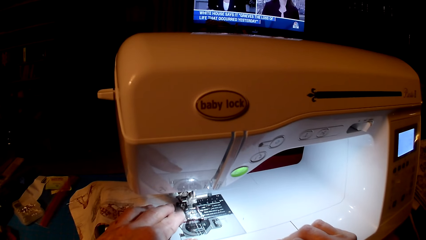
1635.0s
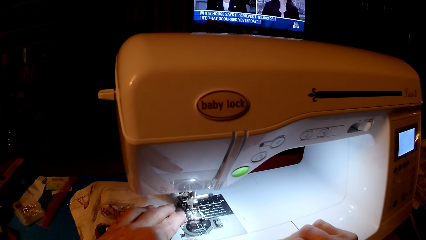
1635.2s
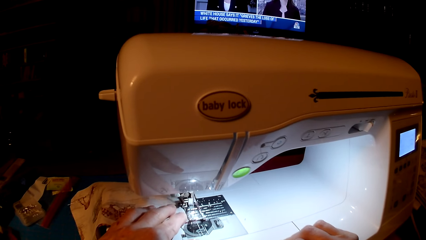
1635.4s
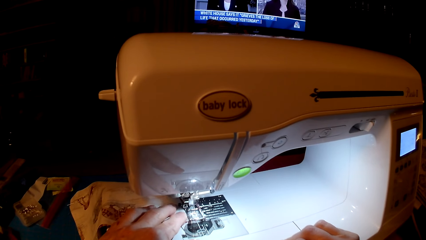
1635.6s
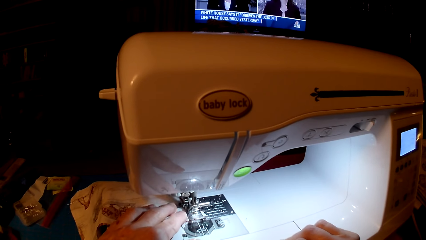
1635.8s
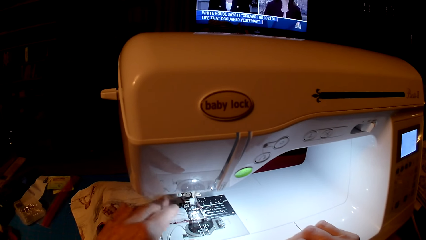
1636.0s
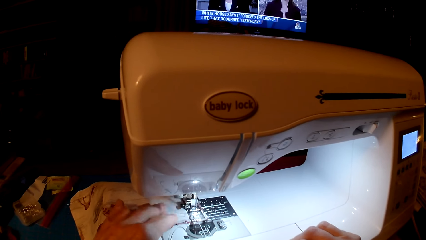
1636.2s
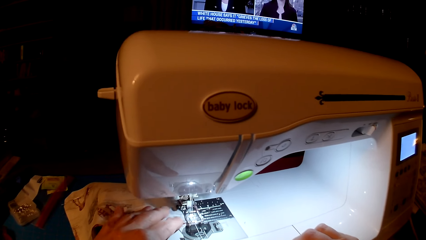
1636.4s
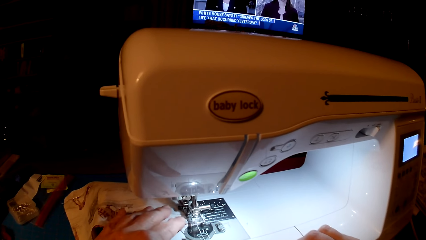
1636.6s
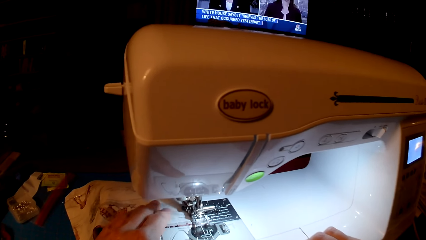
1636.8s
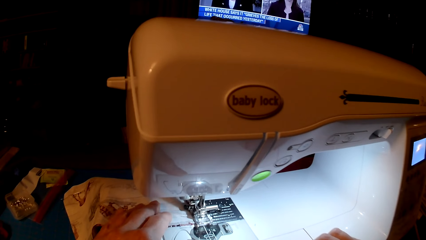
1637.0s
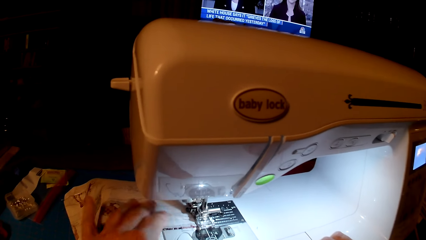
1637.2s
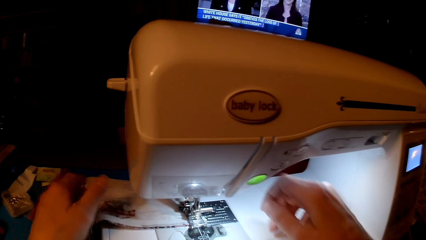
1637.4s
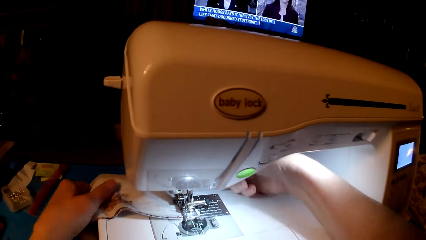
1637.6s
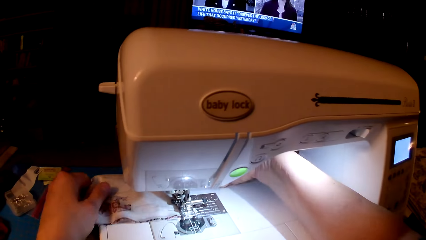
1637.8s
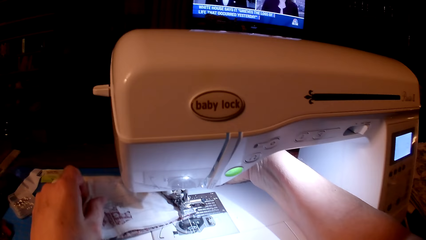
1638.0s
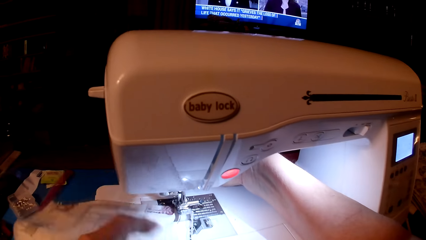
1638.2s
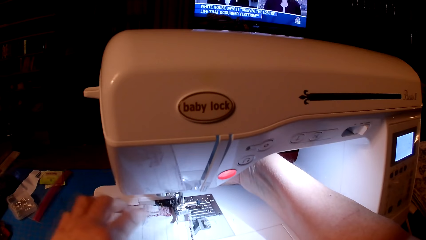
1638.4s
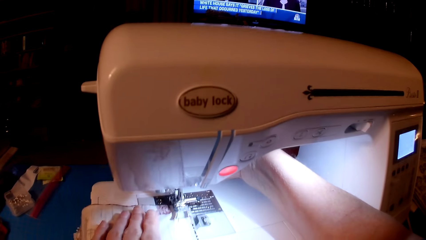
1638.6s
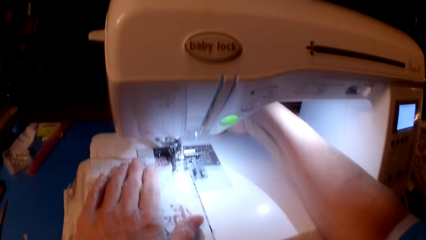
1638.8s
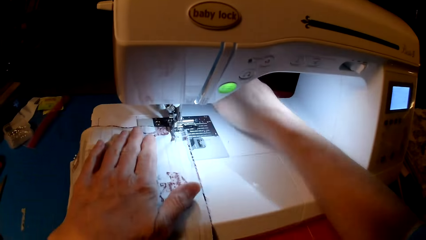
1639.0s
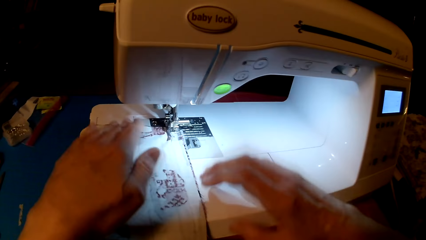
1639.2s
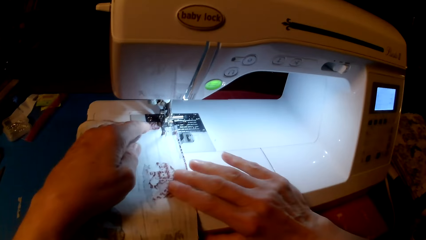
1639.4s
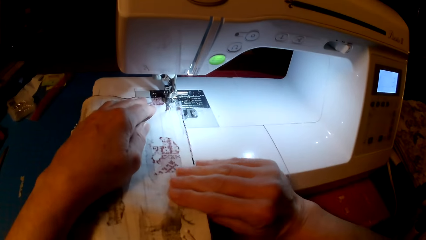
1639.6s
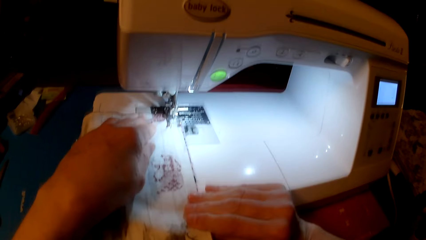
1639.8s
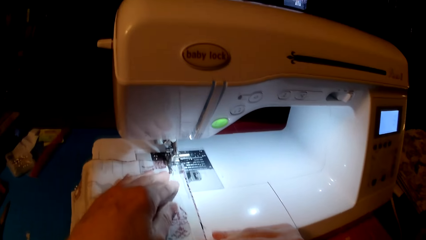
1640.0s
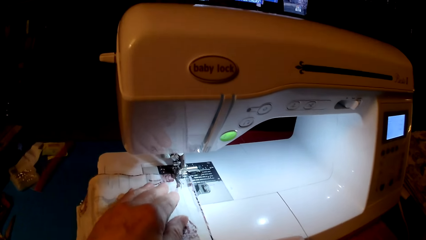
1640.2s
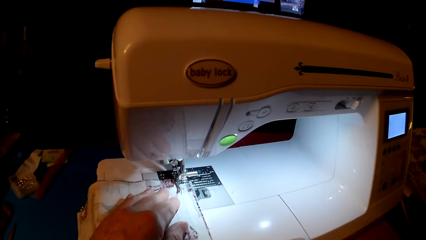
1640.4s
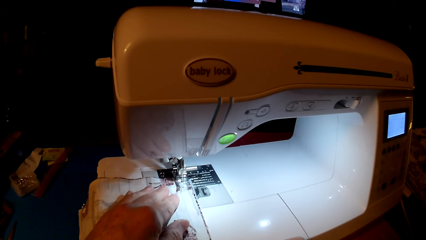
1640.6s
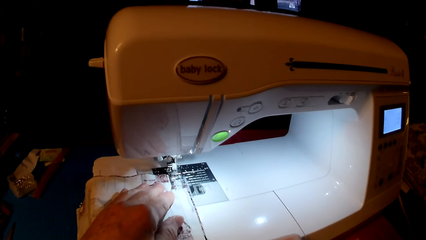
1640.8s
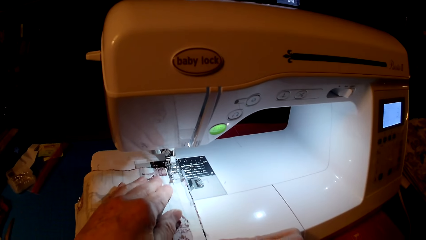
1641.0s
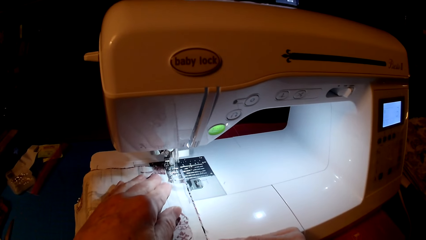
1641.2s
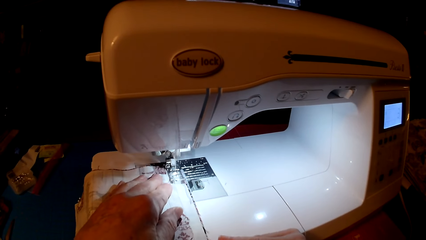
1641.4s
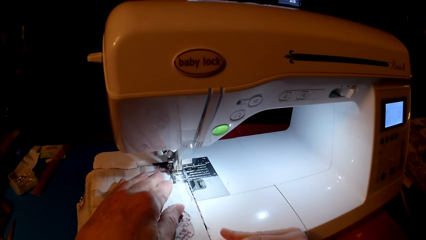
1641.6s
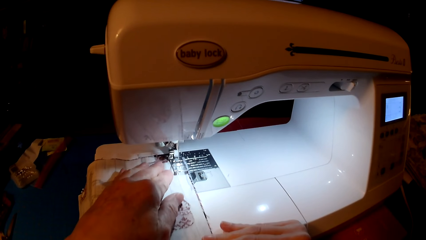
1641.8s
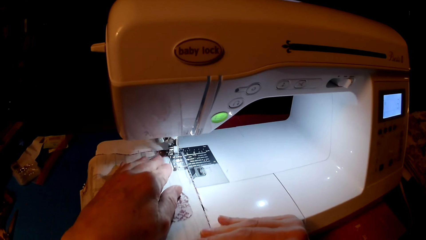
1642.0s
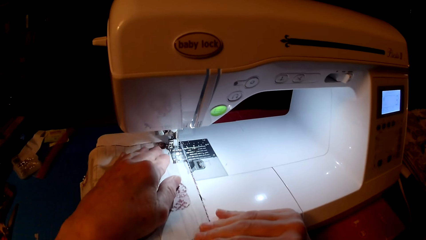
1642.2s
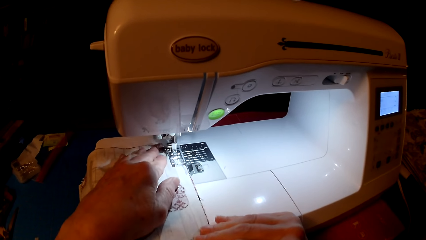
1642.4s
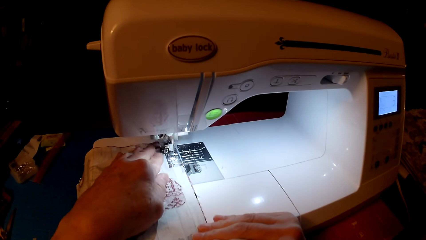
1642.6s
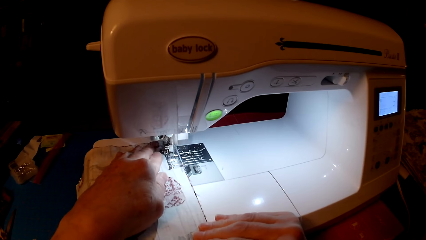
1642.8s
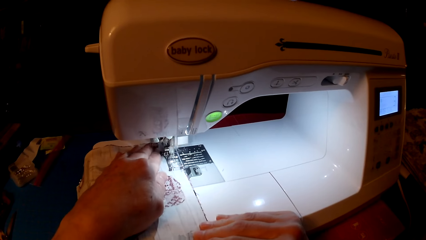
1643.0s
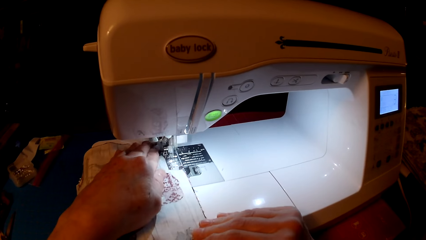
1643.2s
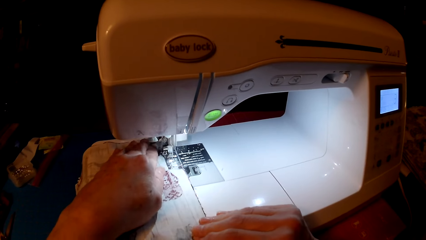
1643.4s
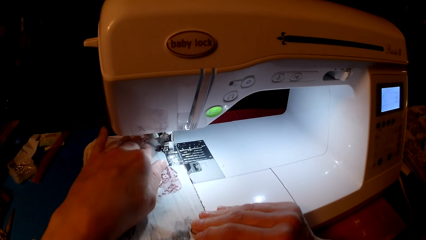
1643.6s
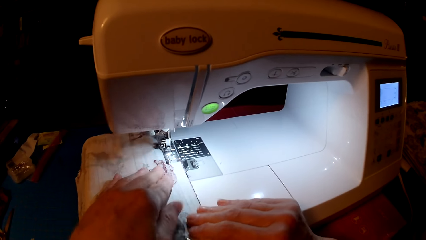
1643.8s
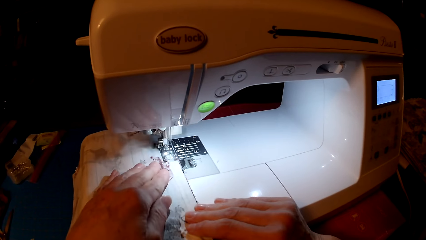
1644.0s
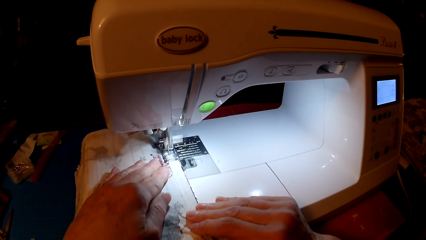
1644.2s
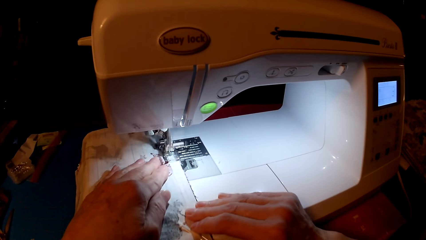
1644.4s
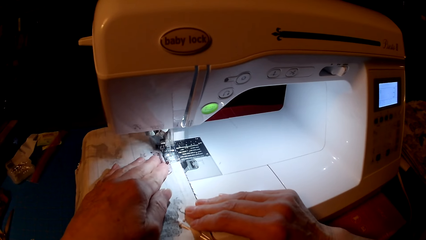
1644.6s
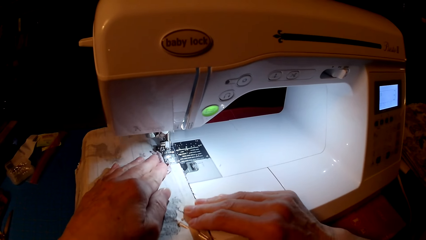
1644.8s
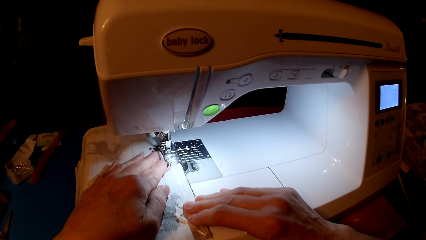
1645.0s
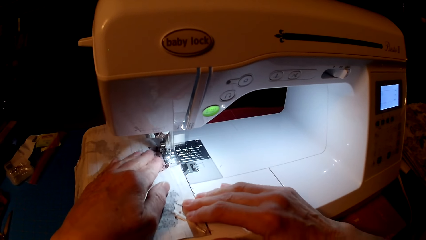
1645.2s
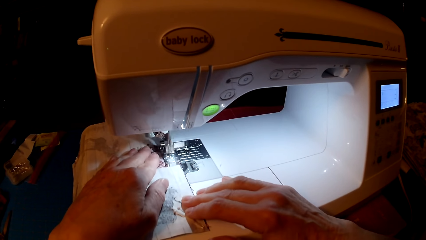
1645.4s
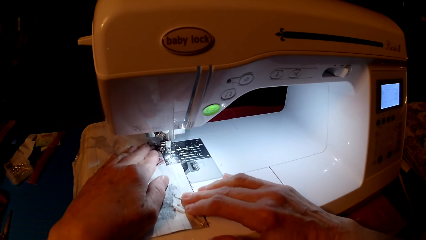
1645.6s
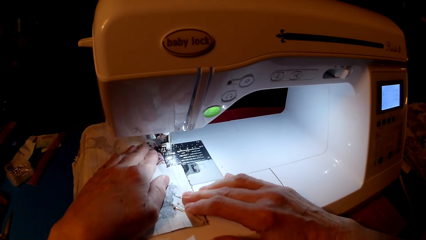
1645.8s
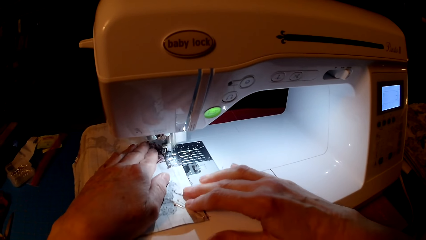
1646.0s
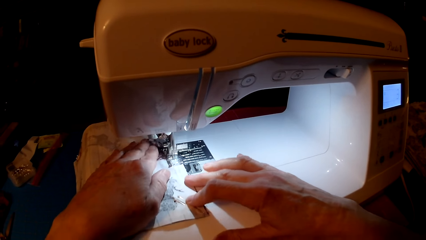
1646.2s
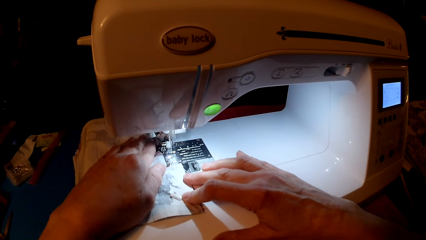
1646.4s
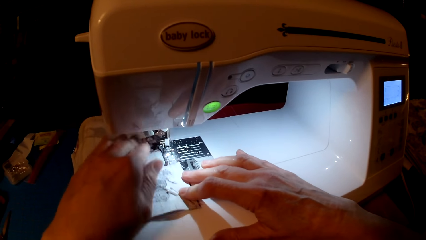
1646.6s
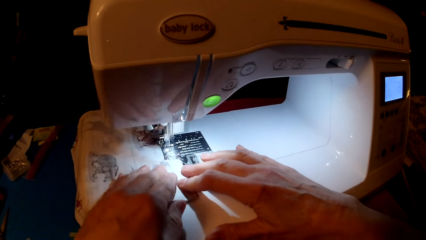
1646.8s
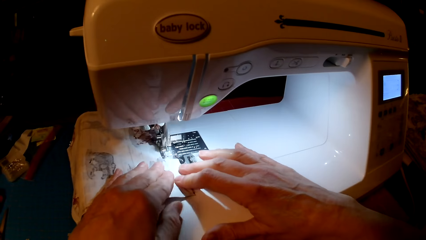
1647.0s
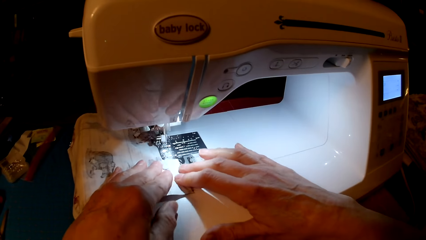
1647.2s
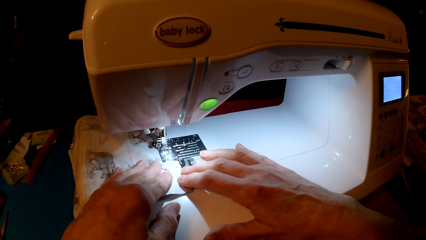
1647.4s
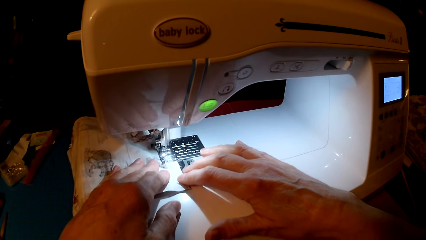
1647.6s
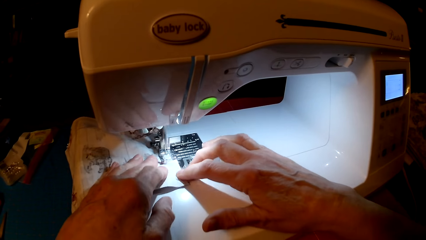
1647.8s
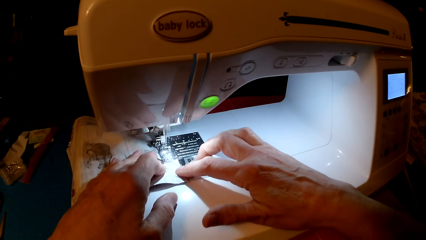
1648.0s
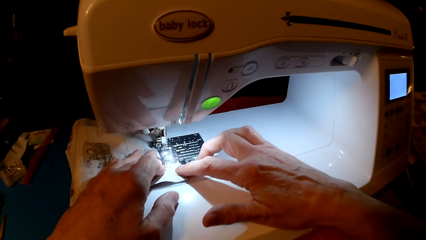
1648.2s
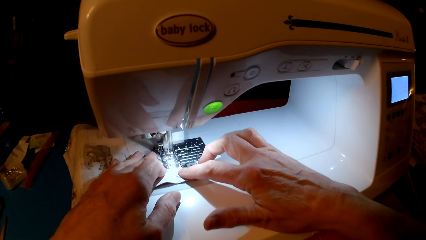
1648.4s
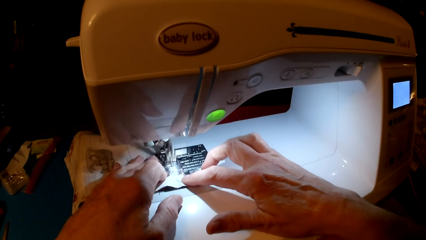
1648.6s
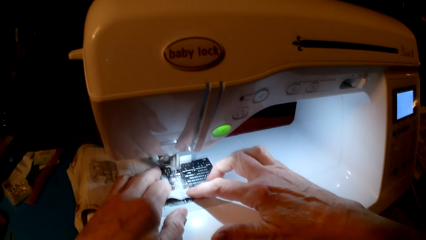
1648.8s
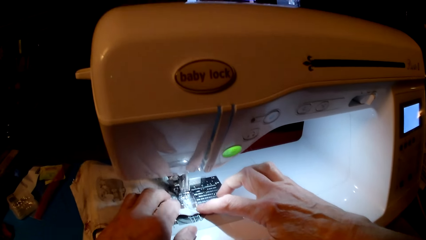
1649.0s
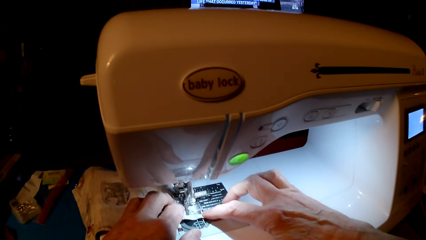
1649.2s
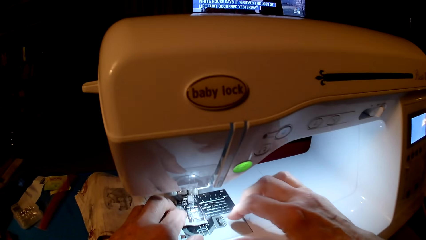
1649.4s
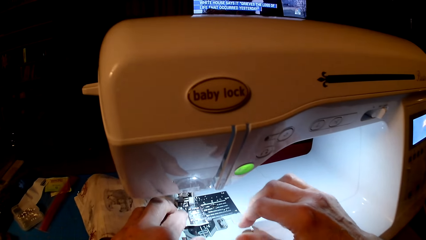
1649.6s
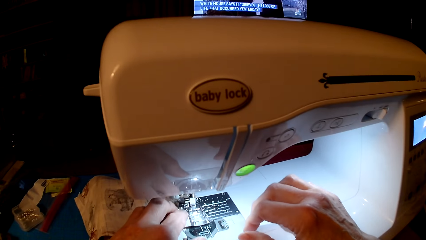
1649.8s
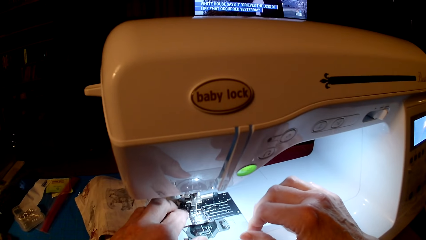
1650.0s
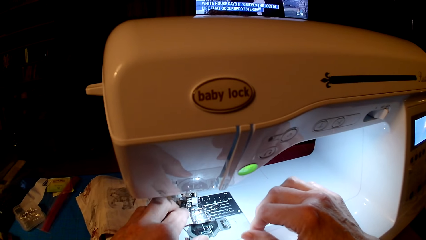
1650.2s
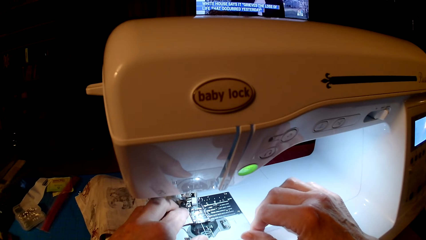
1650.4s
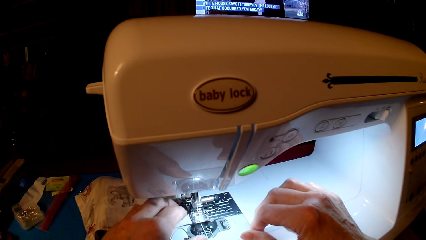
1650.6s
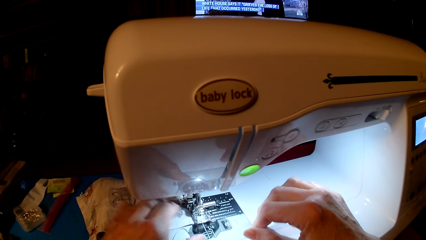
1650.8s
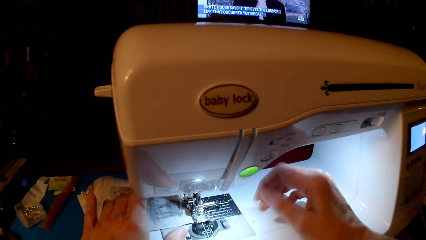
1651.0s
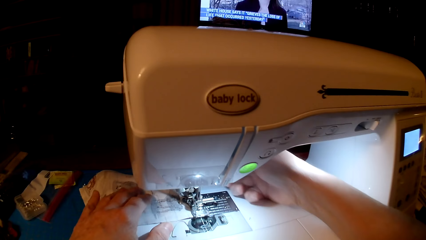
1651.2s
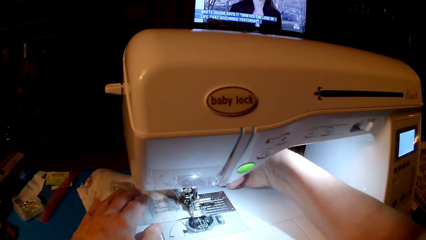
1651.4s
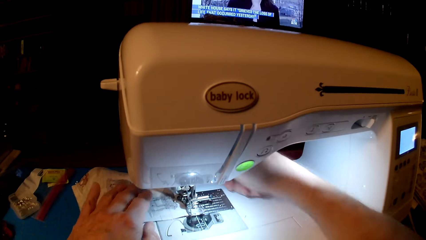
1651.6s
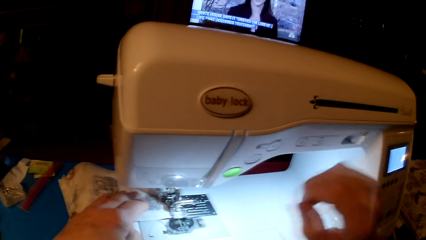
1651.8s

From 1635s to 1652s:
The camera wearer sews a cloth. They turn the piece of cloth. They sew the piece of cloth.
